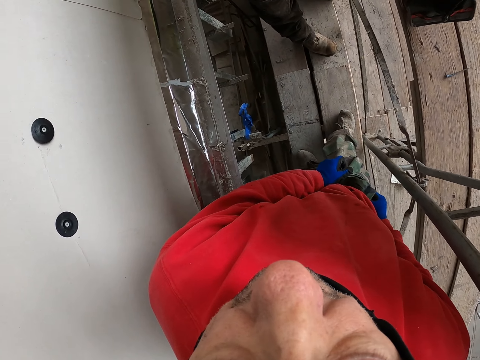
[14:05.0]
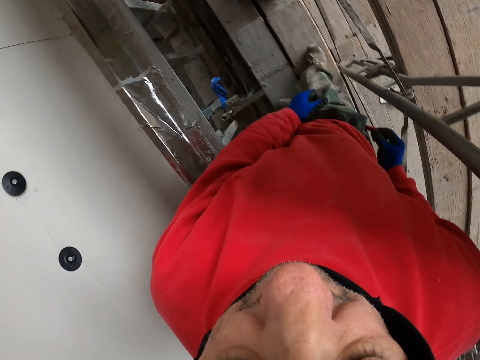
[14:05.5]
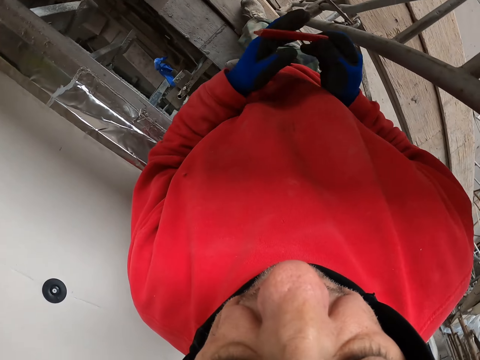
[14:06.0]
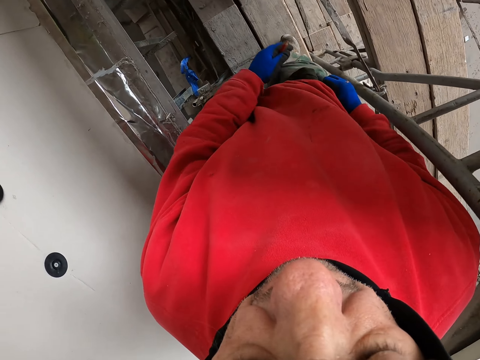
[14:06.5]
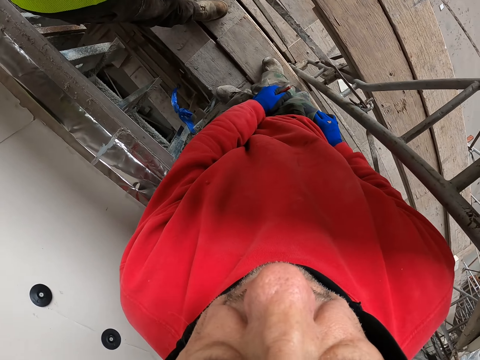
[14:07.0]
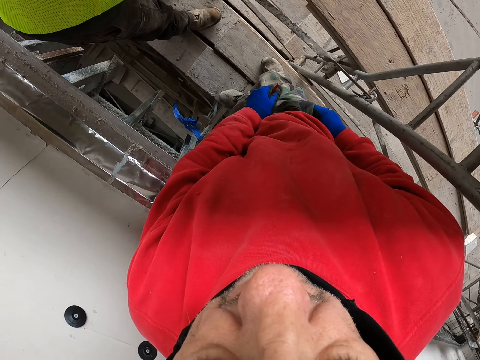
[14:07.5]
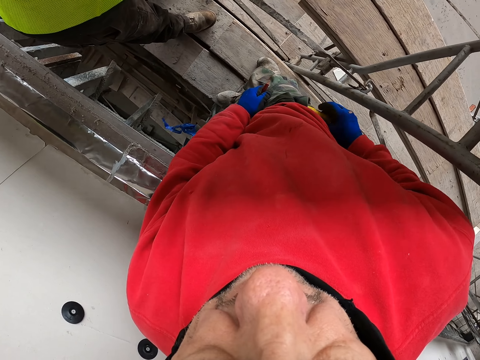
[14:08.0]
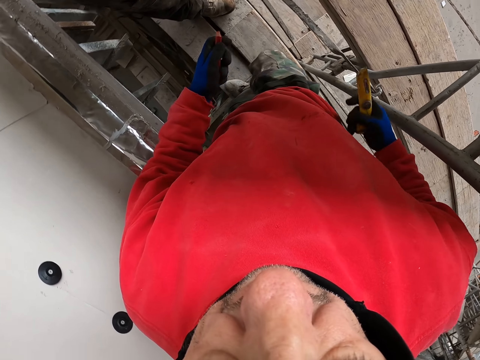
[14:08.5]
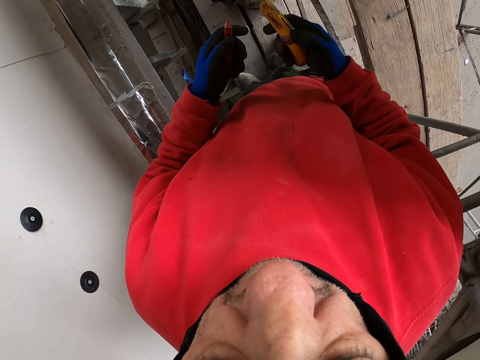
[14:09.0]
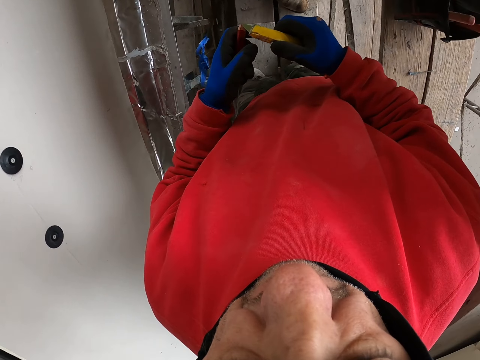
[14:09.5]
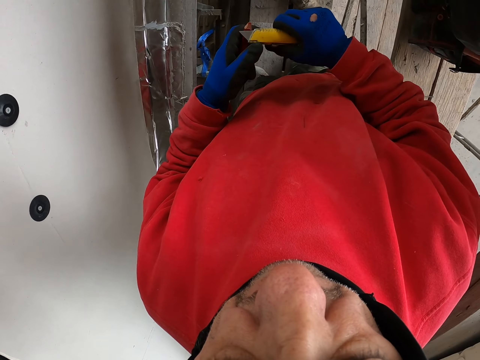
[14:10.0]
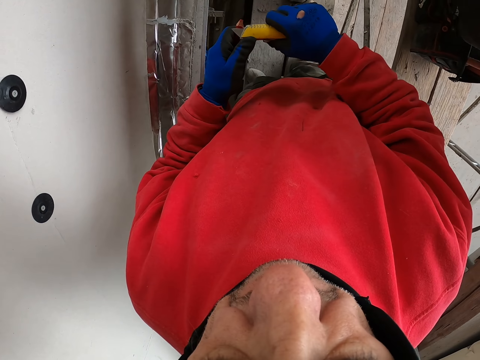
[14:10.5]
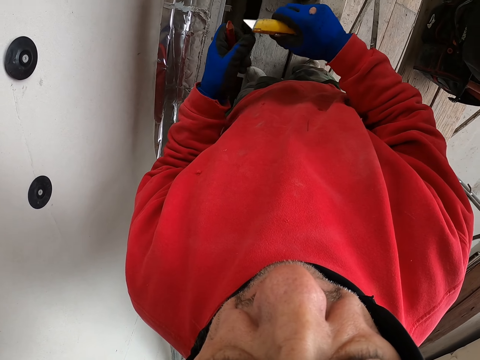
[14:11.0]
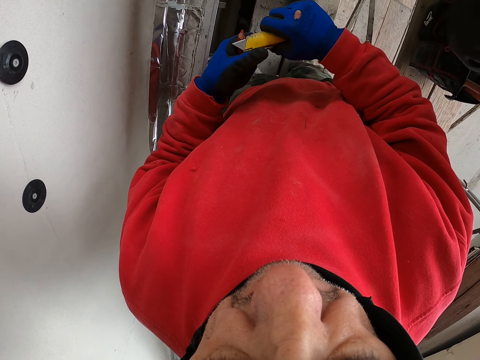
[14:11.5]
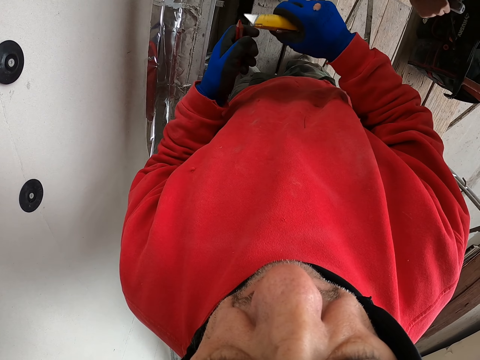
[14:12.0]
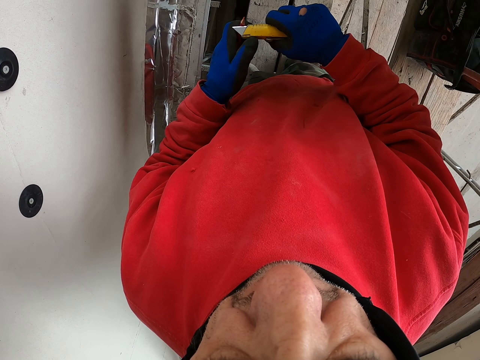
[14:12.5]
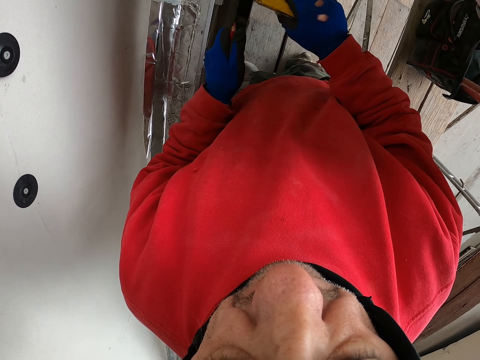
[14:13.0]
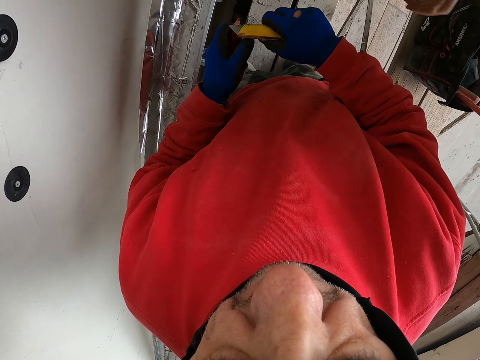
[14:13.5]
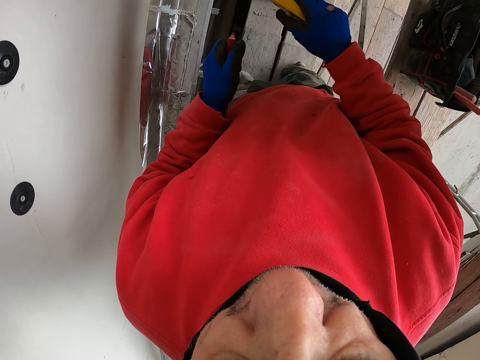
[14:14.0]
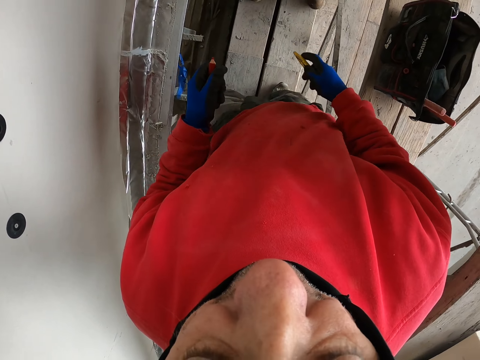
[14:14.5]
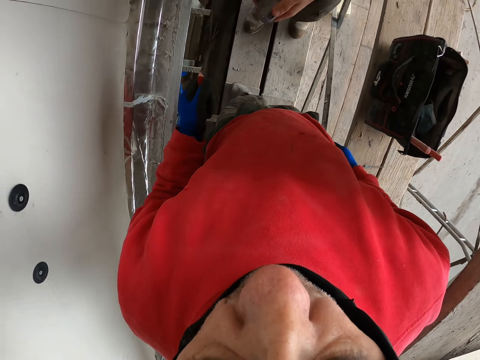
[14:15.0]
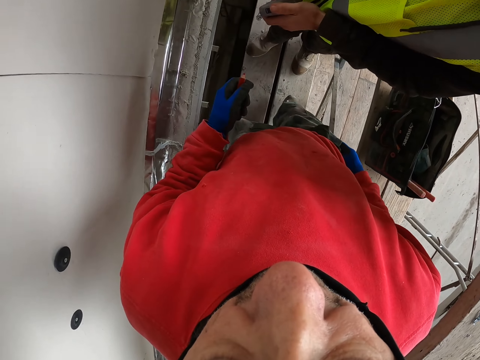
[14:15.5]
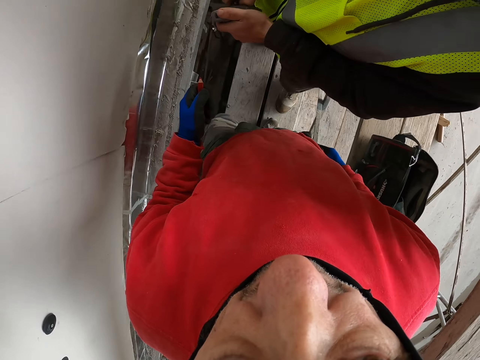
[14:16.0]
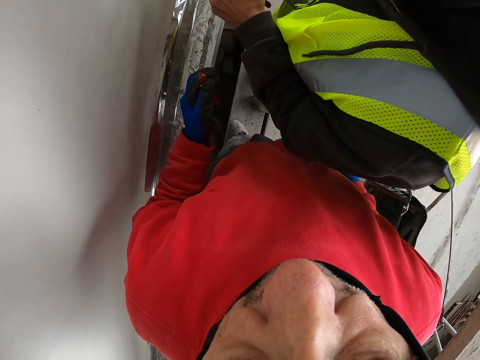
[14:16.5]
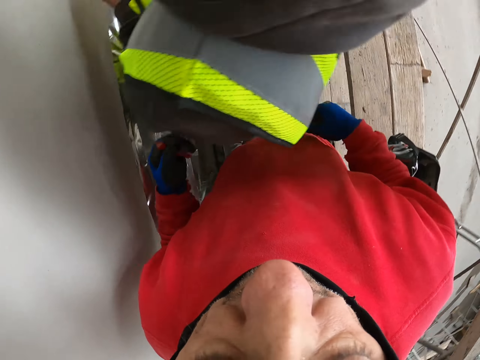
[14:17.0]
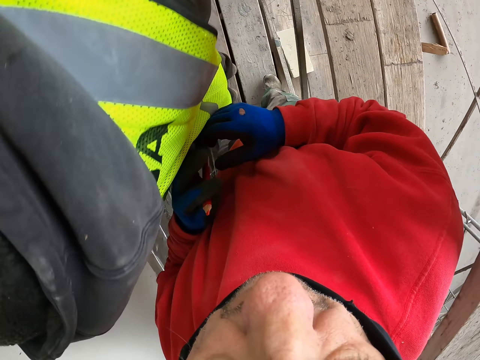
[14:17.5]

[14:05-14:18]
The camera wearer takes the pen. They sharpen the pencil.

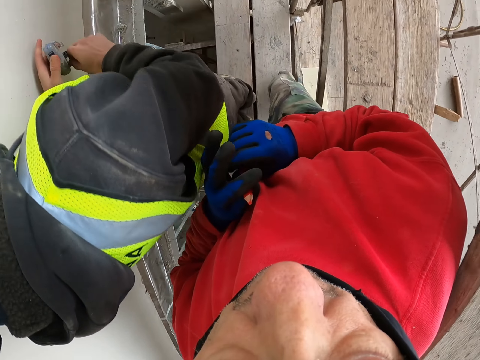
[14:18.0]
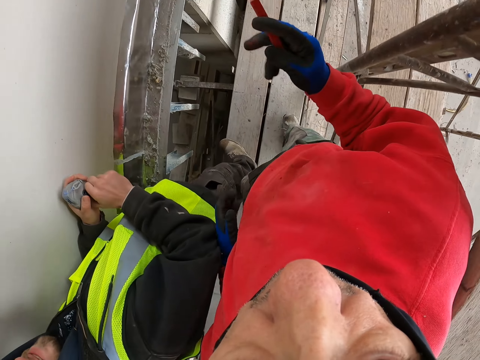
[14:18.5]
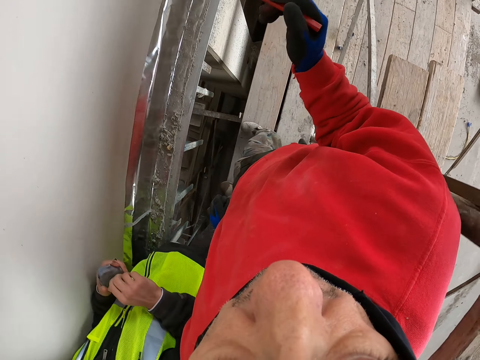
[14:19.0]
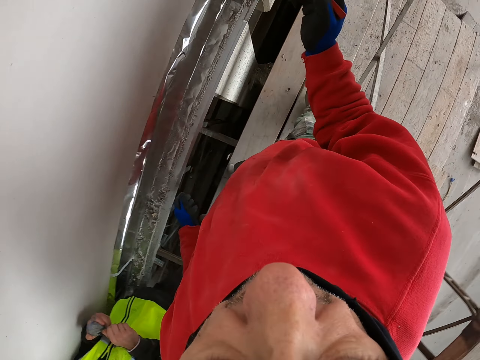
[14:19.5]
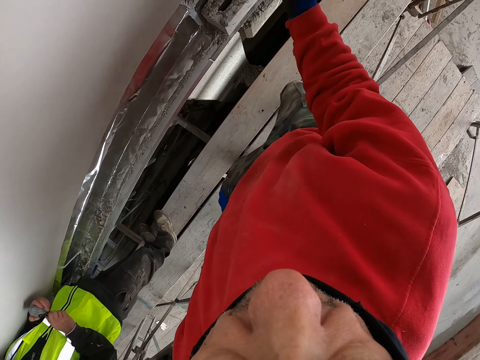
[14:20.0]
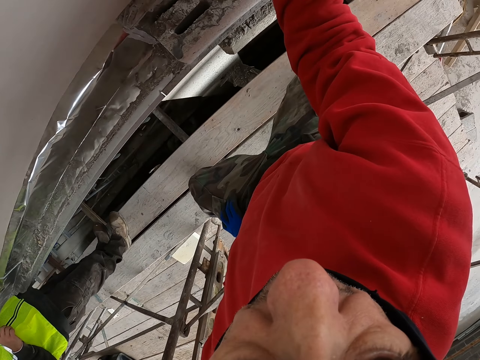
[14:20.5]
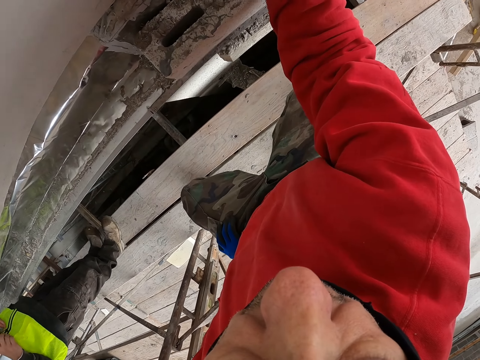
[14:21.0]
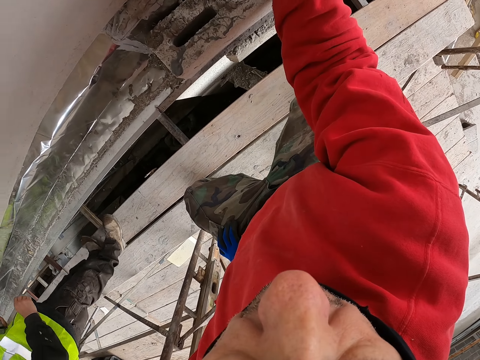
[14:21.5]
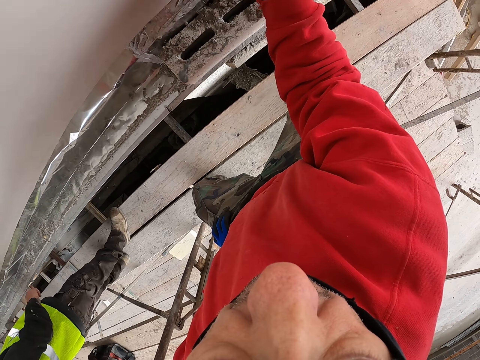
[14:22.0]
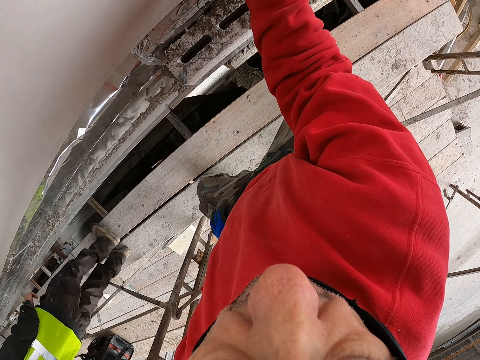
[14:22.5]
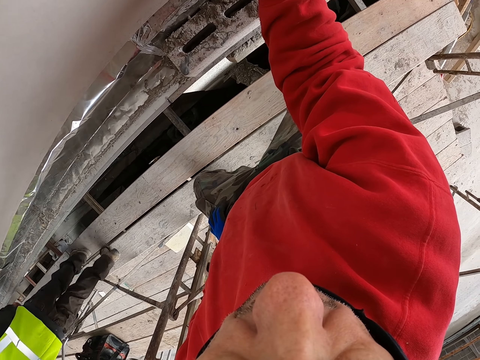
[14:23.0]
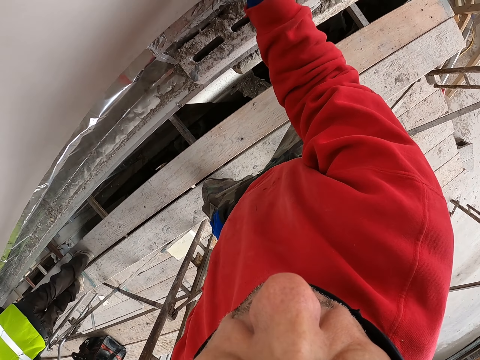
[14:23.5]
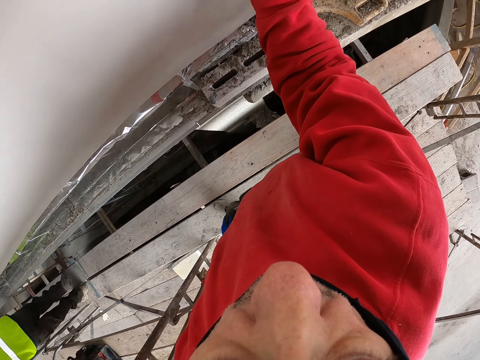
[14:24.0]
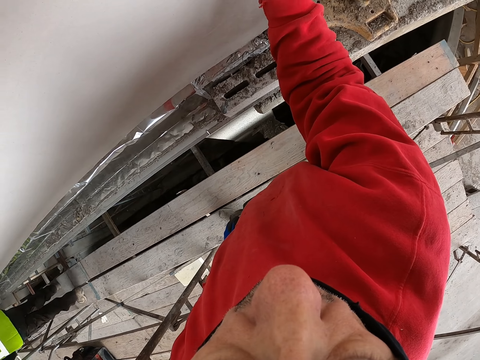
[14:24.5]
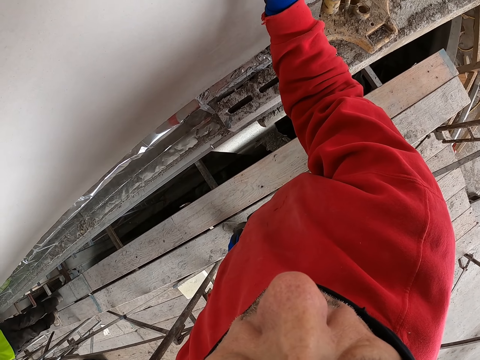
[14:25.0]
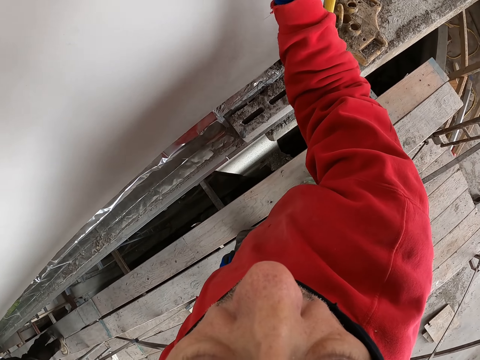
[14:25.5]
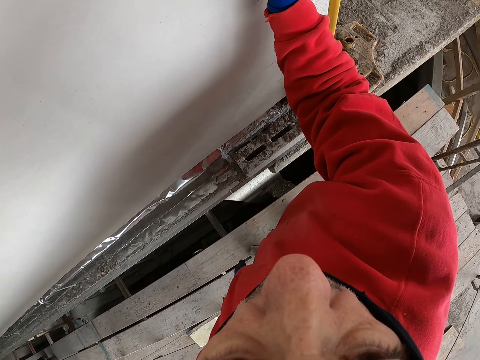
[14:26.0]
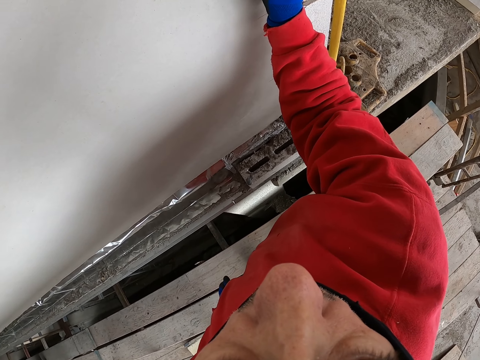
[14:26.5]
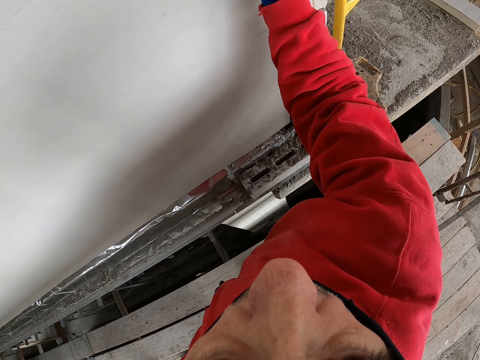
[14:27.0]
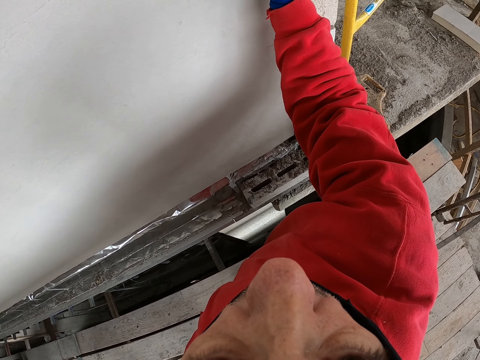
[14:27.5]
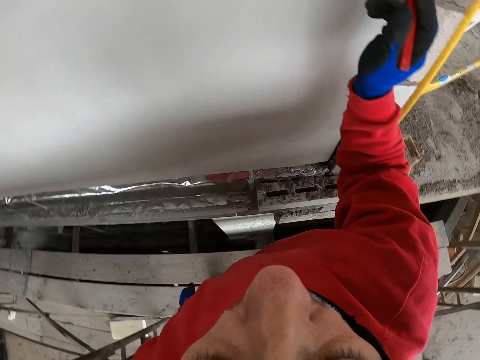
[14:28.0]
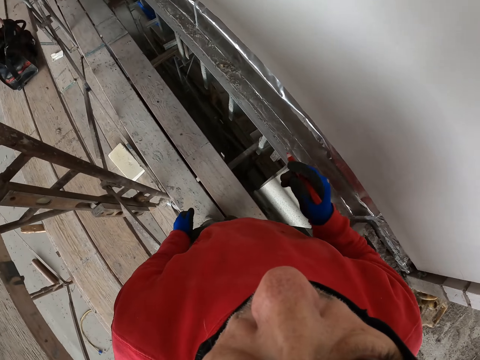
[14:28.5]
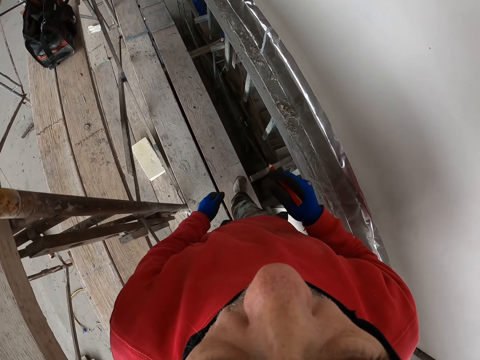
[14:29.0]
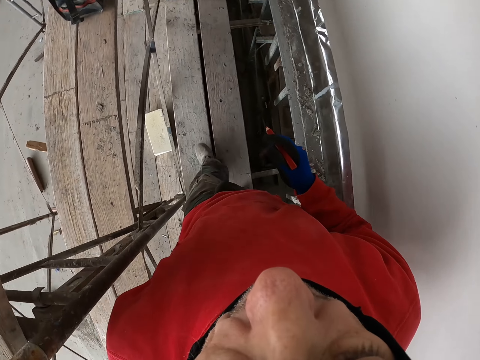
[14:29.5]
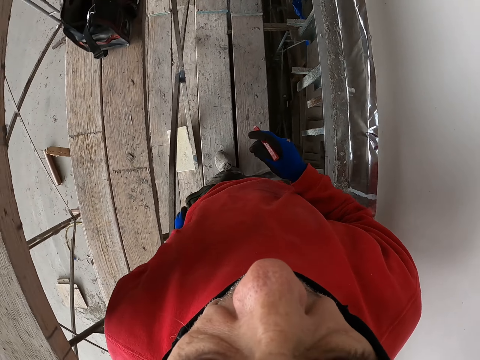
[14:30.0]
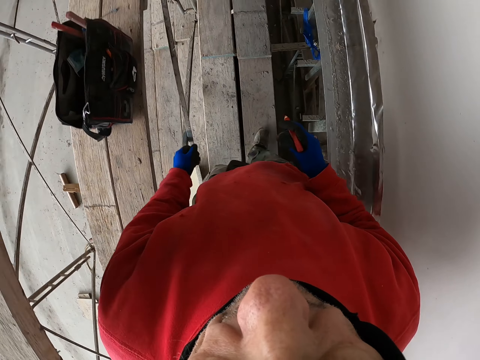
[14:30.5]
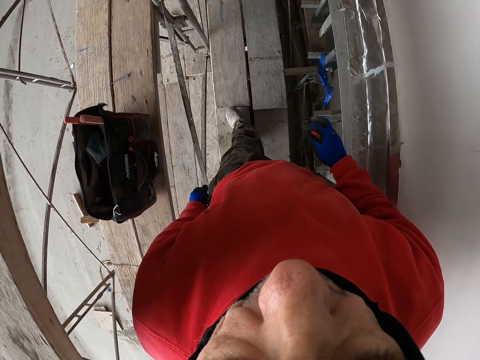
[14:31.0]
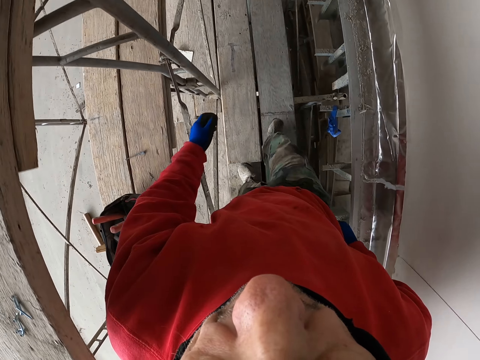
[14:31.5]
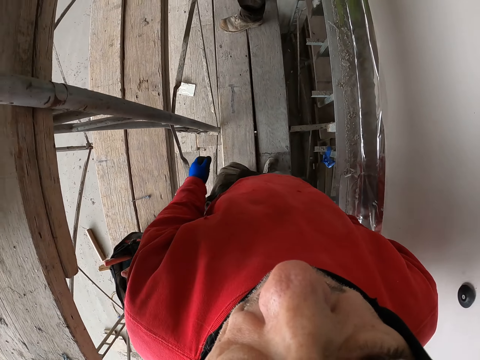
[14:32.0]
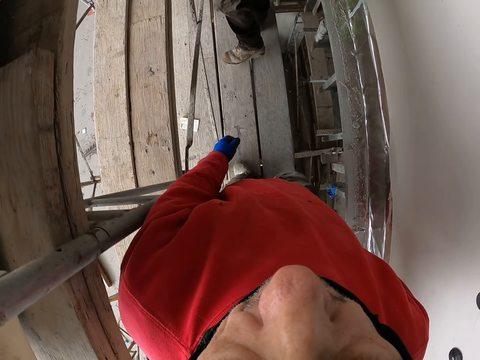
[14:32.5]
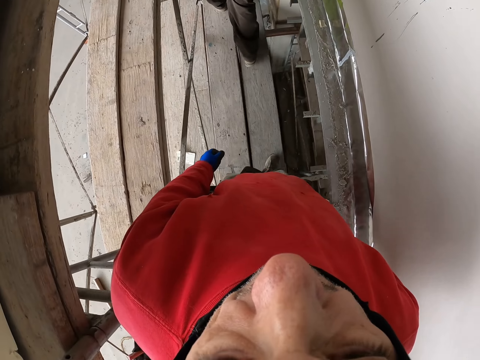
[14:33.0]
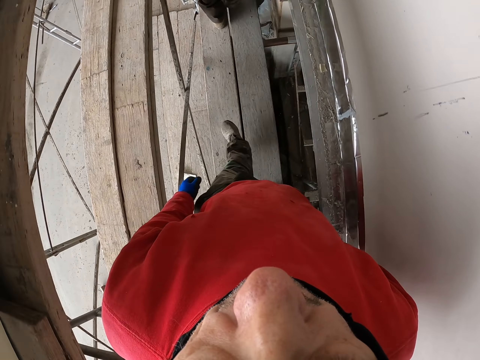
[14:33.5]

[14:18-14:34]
The camera wearer marks the size required on the wall. A man walks away. The camera wearer walks a few steps.
